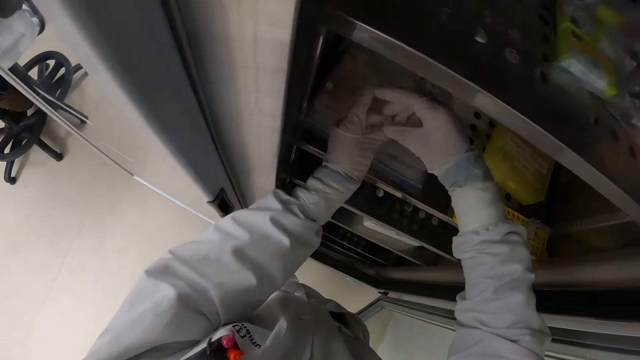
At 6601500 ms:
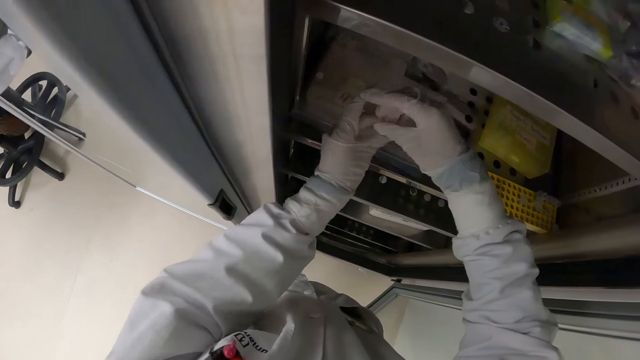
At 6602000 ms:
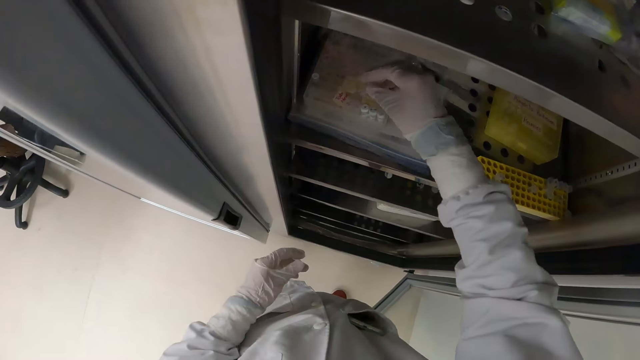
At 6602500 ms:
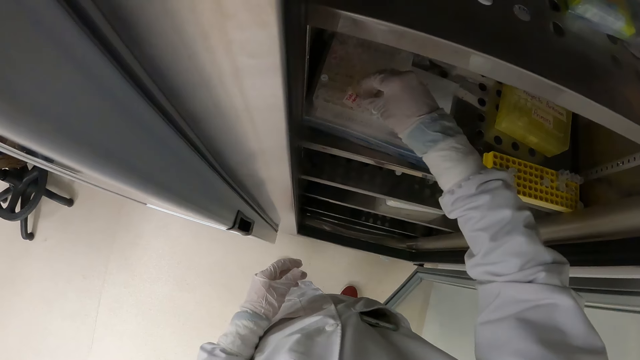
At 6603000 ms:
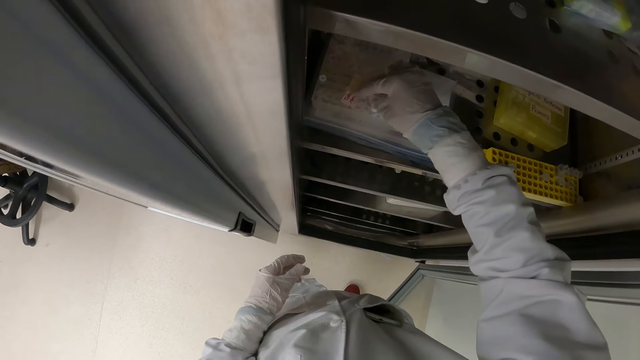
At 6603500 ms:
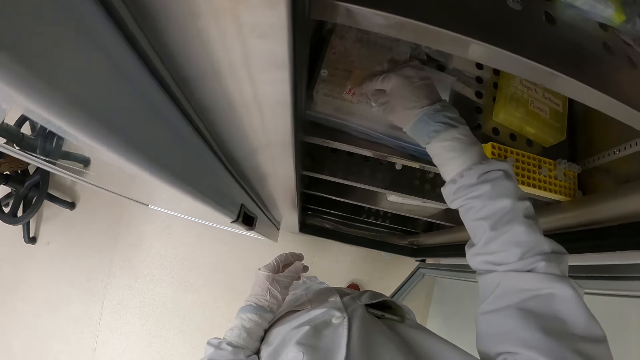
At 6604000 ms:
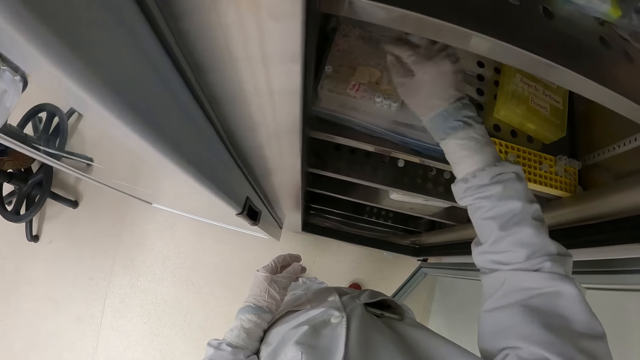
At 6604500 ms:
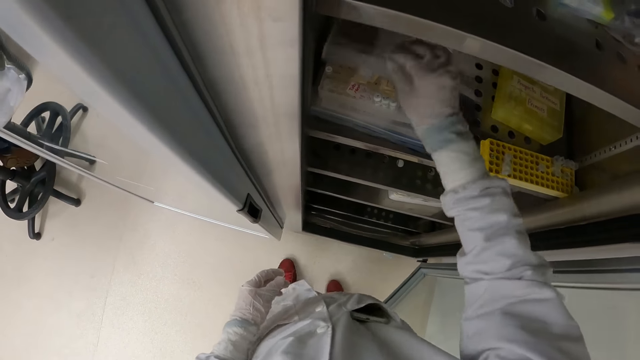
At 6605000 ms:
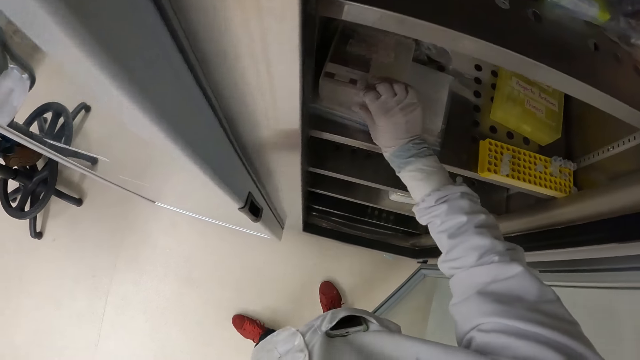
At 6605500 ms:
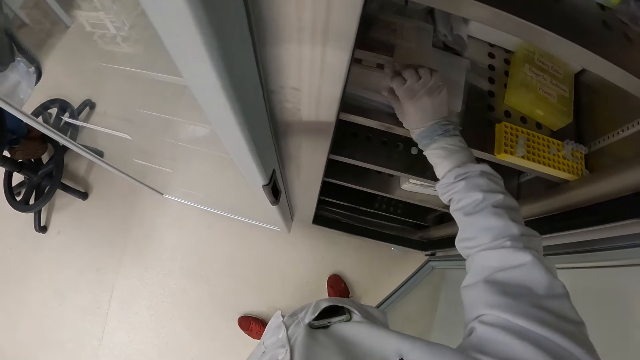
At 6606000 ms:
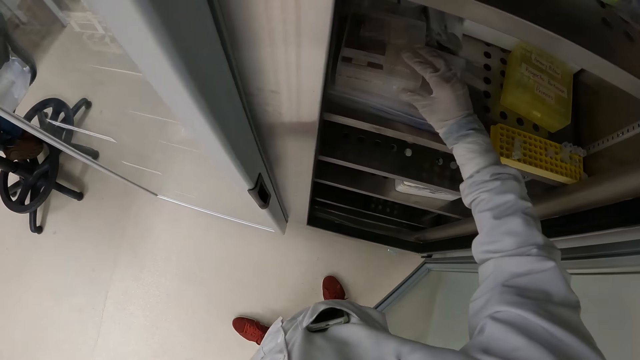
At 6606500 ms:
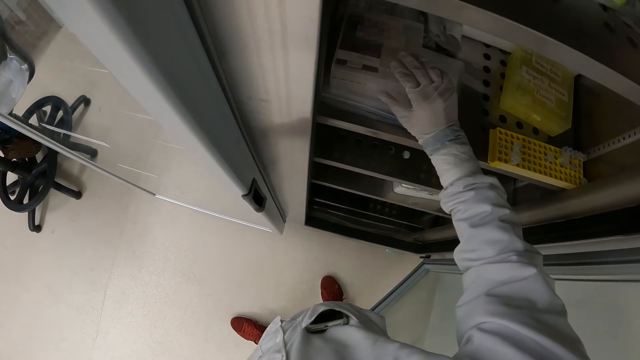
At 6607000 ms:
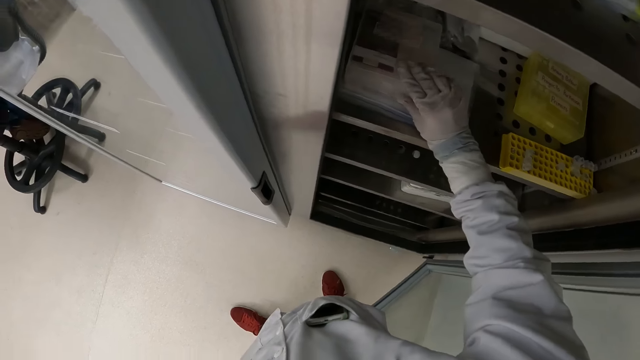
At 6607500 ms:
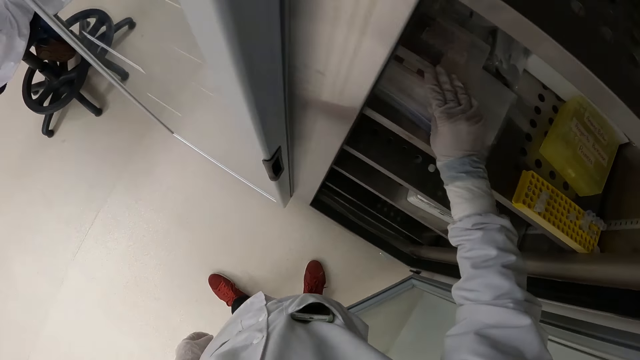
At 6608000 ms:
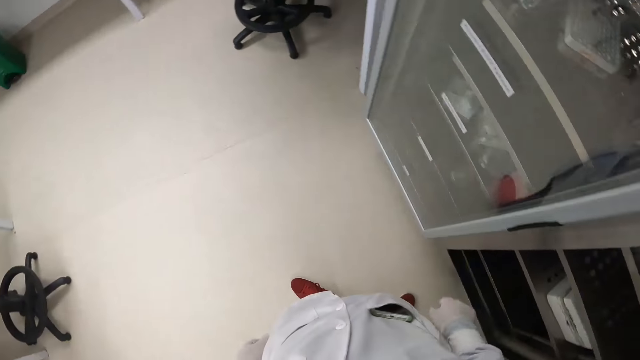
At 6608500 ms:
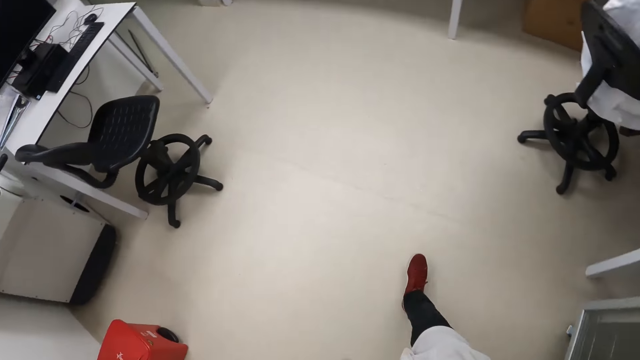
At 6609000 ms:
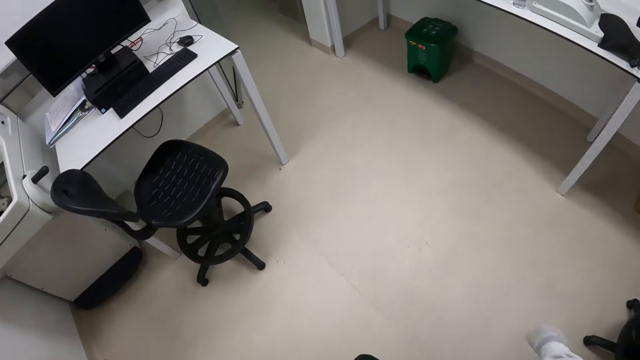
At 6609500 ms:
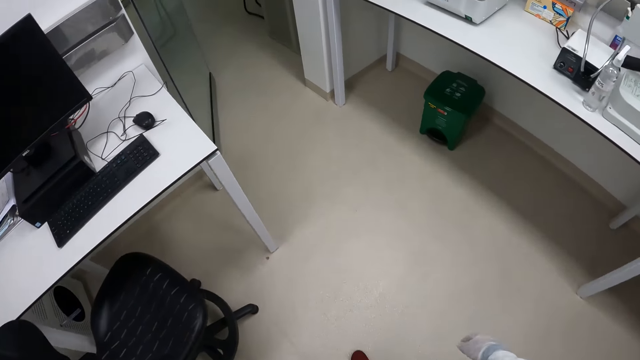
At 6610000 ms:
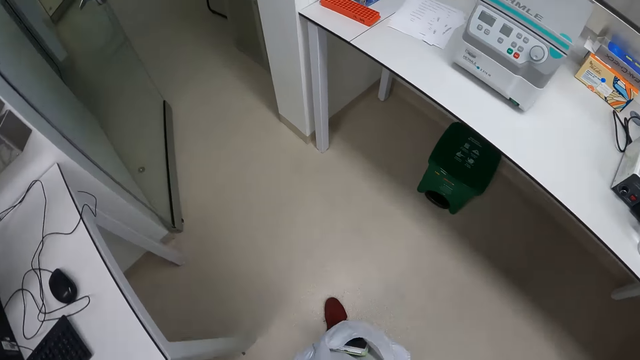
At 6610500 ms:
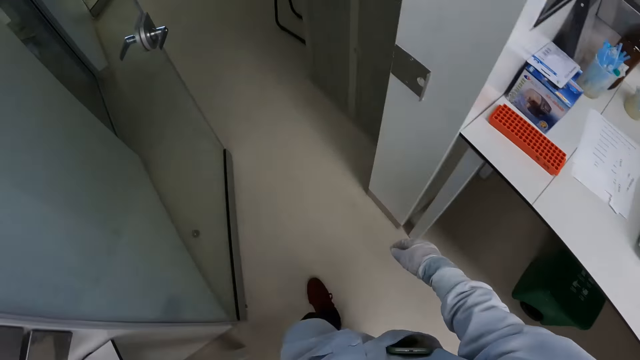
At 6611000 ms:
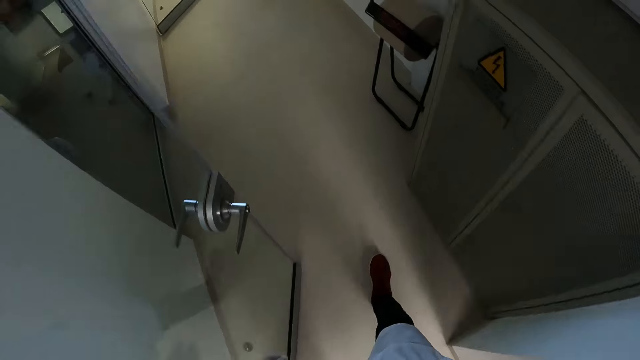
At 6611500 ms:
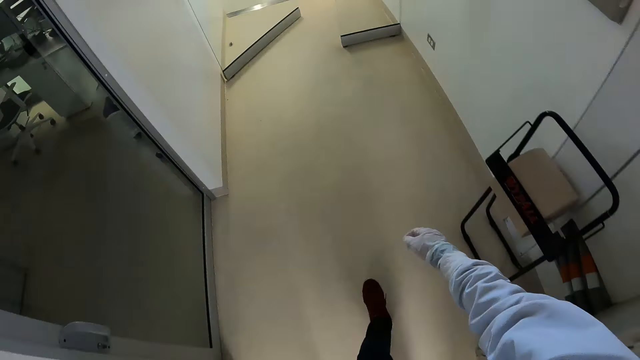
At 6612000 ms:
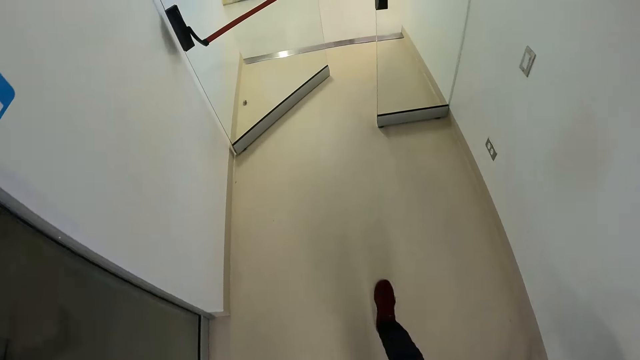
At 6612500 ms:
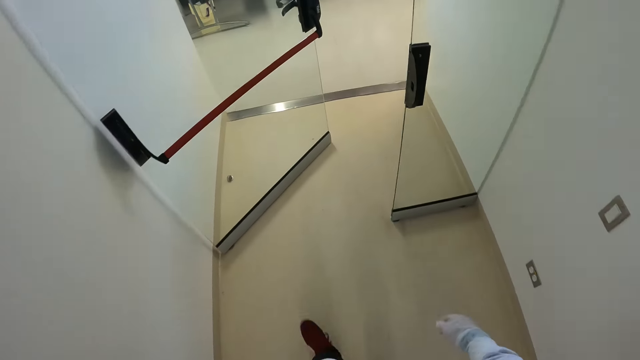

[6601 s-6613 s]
The camera wearer passes the microtube from his left hand to his right hand. He places the microtube in his right hand into the container in the refrigerator. He closes the container in the refrigerator with his right hand. He walks towards the room from the office.

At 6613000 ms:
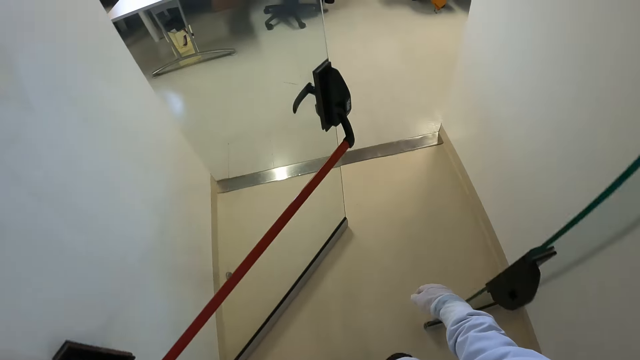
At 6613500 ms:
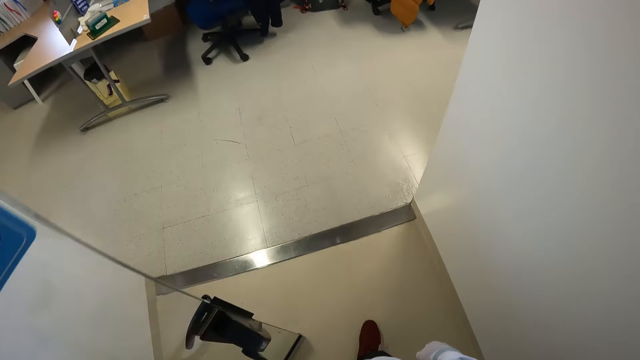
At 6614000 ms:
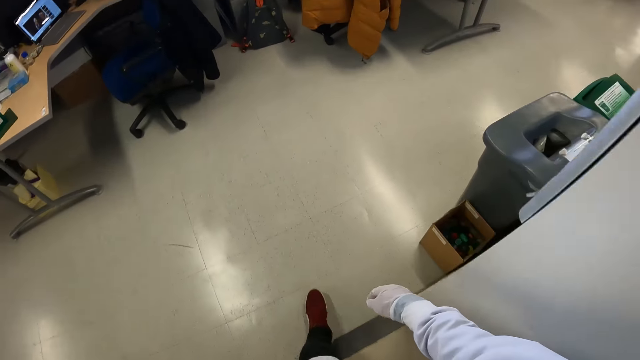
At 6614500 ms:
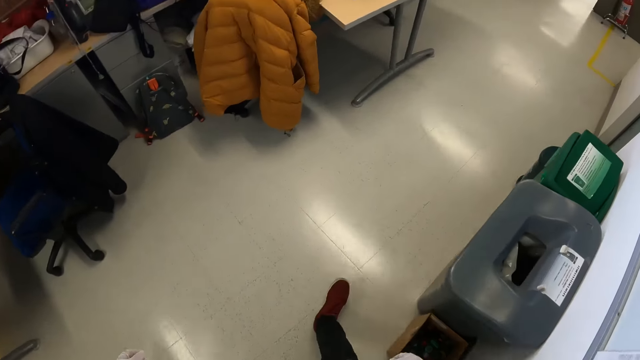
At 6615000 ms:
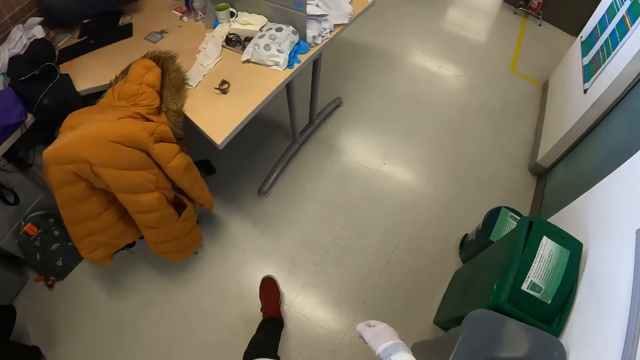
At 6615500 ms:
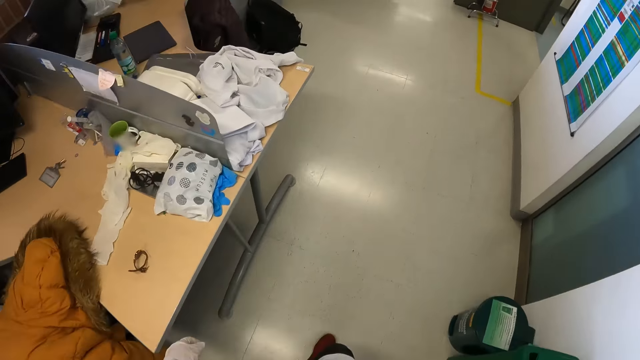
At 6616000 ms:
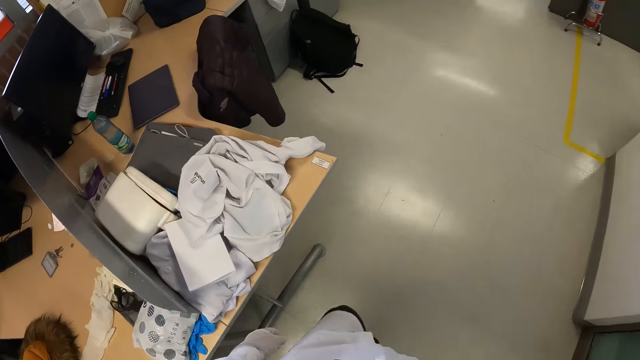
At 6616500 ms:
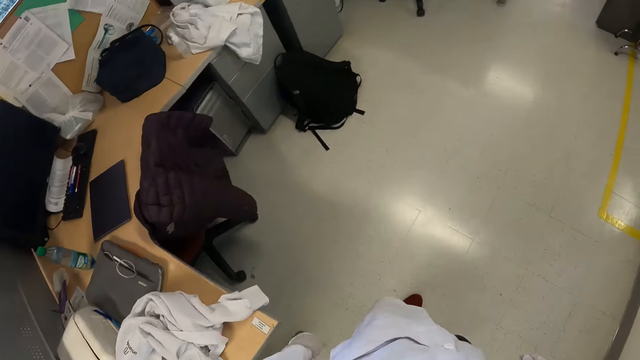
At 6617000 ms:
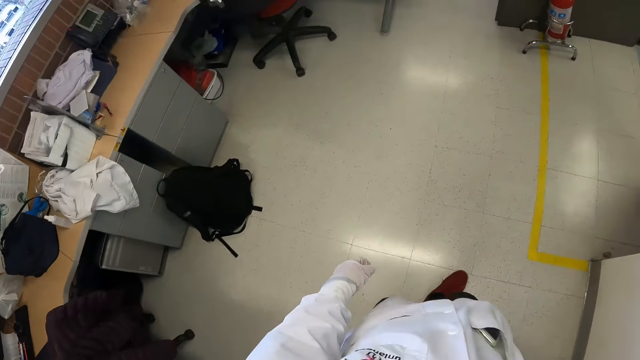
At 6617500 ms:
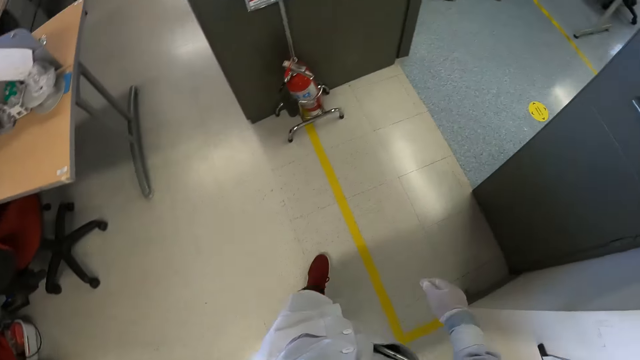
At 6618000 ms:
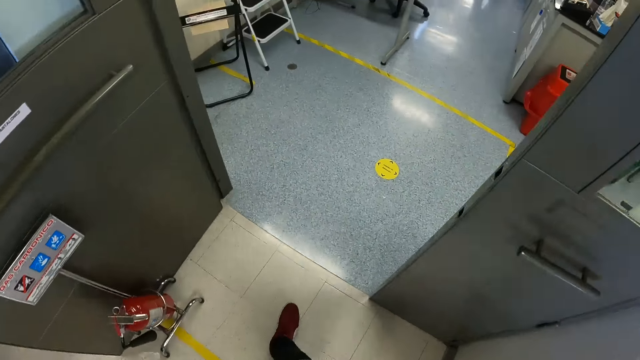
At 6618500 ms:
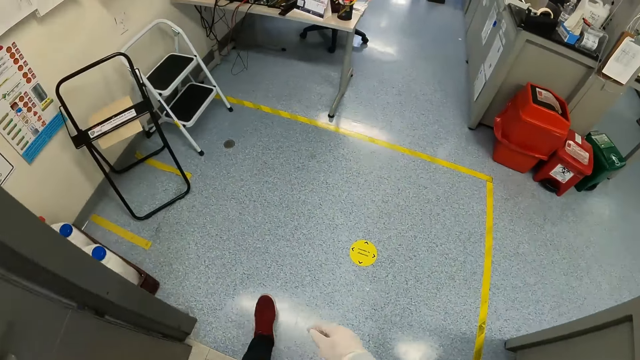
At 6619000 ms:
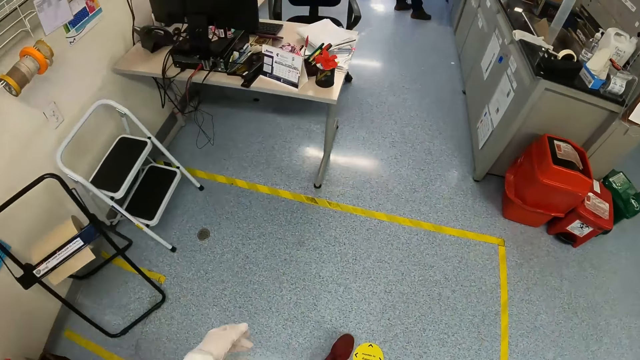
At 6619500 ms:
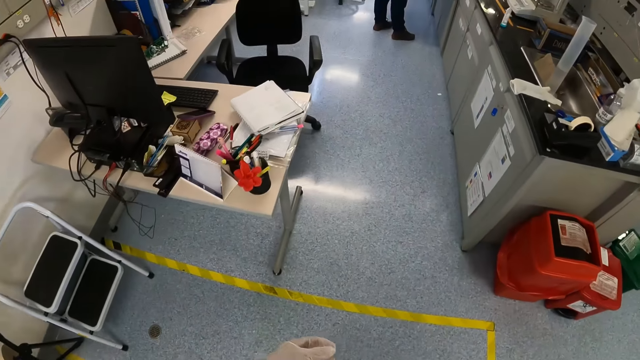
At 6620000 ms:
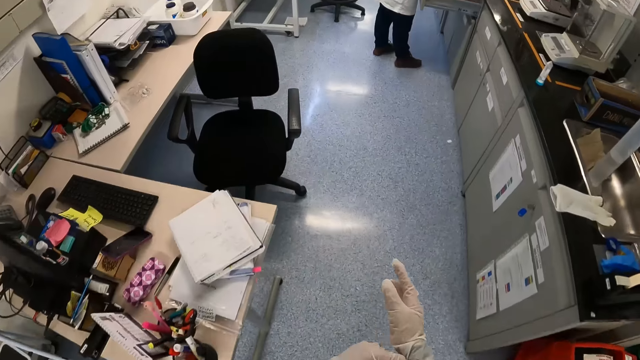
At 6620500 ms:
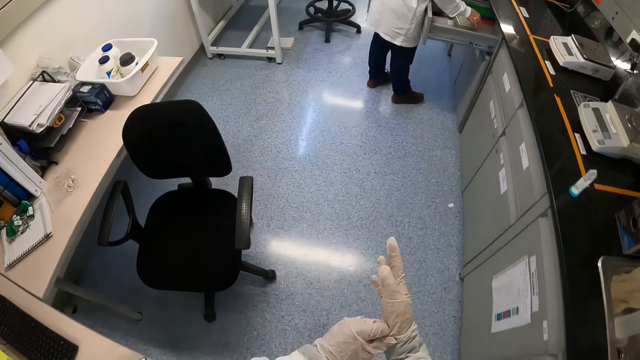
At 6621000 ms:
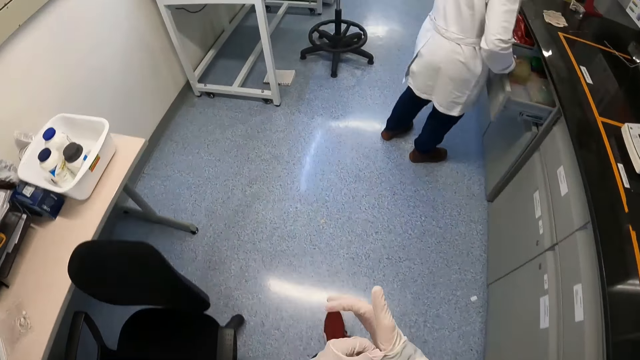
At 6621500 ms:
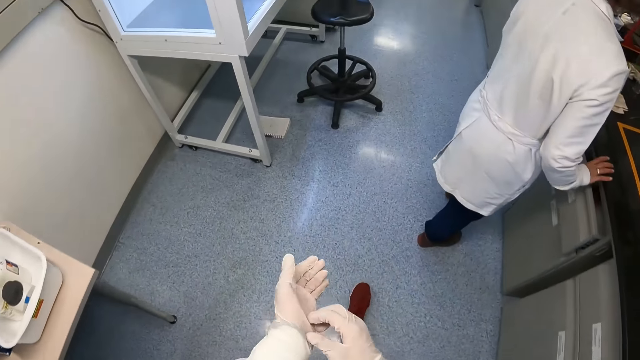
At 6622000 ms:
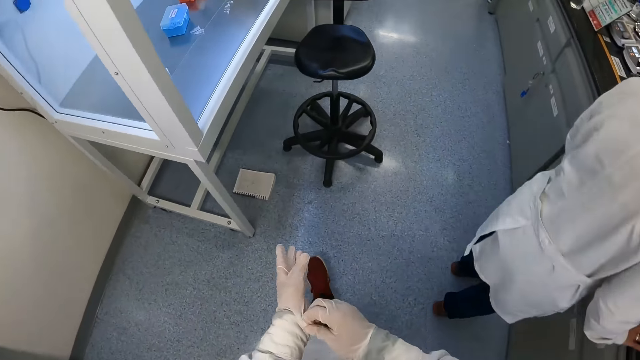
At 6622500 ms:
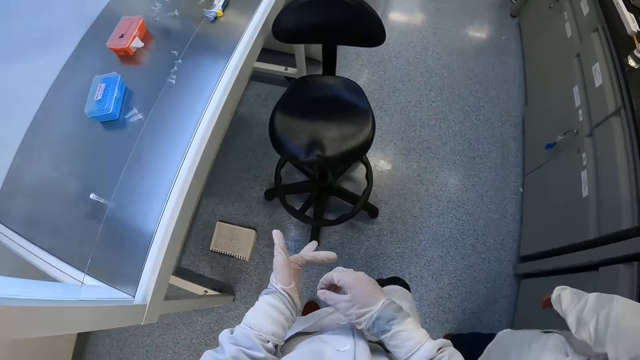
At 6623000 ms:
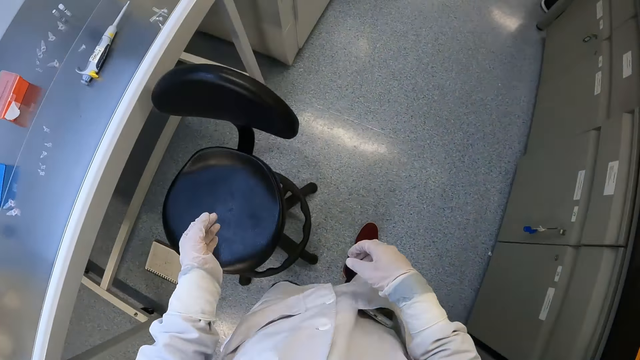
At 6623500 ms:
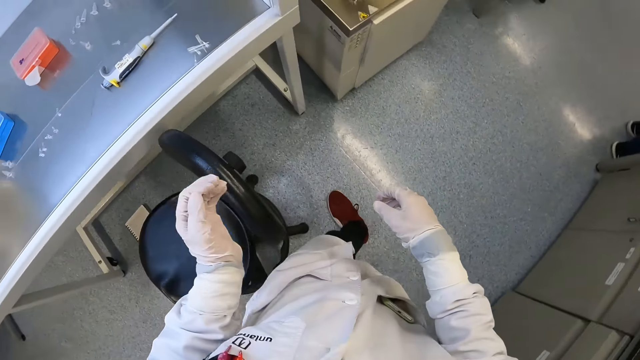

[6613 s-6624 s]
The camera wearer walks into the room from the office. He walks towards the door. He walks into the laboratory from the room. He walks to the biosafety cabinet. He adjusts the medical glove on his right hand with his left hand. A man closes a drawer of a workstation with his right hand.
